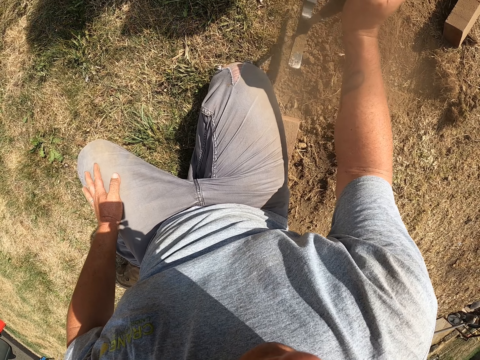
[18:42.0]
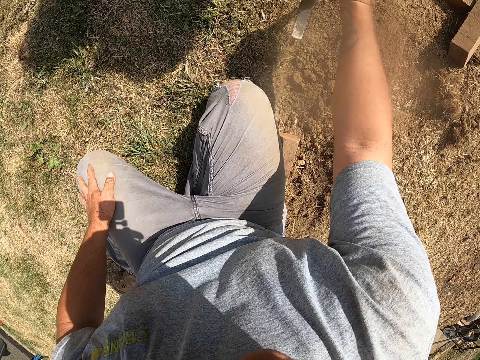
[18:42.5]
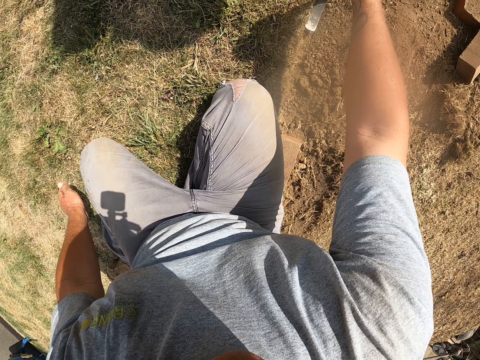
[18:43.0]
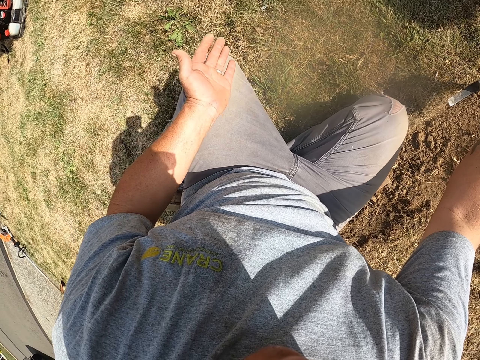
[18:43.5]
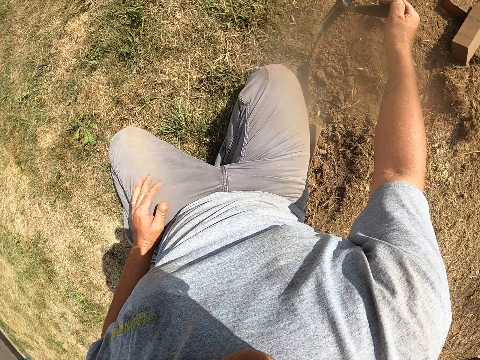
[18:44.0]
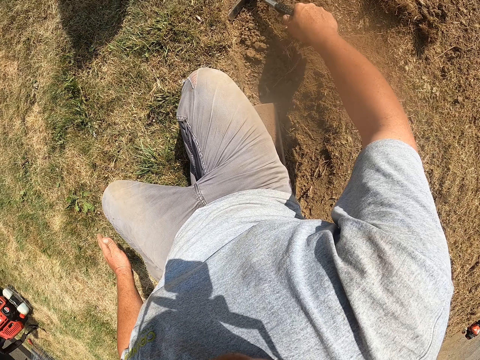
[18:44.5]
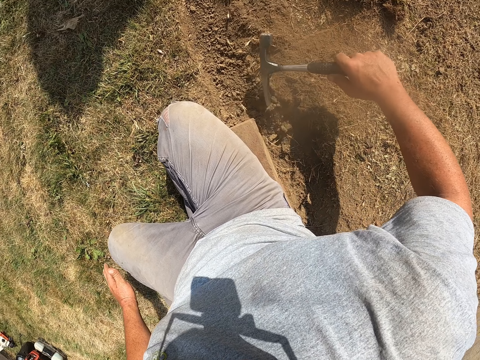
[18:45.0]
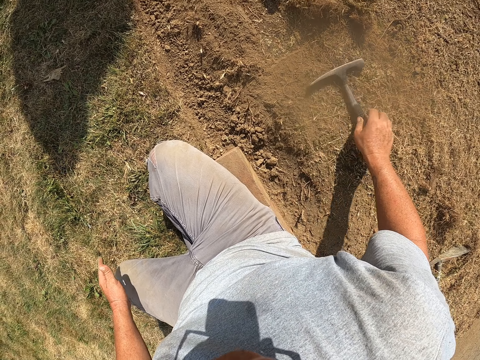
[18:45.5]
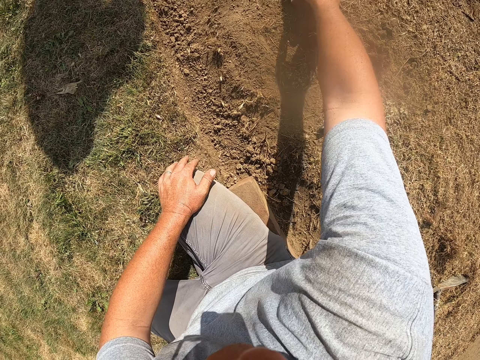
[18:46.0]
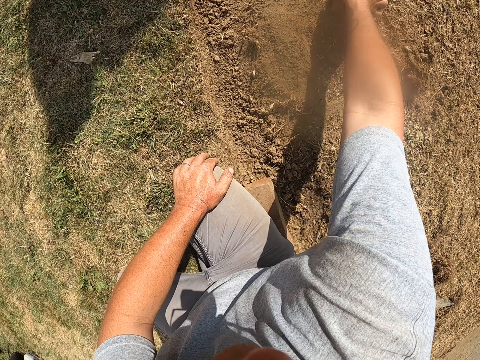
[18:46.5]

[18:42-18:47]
The camera wearer hits the soil in the trench with the hammer. He moves his left hand. He drops the hammer on the ground.

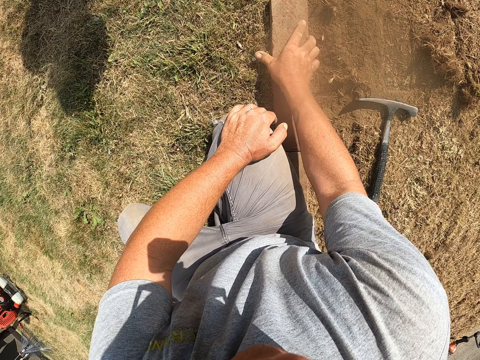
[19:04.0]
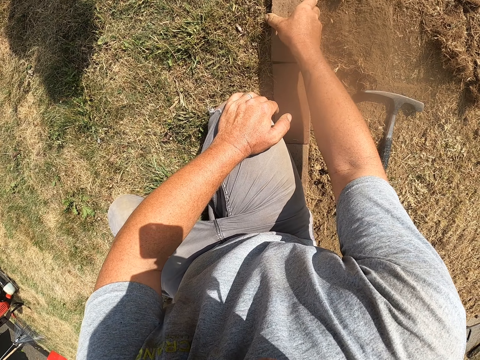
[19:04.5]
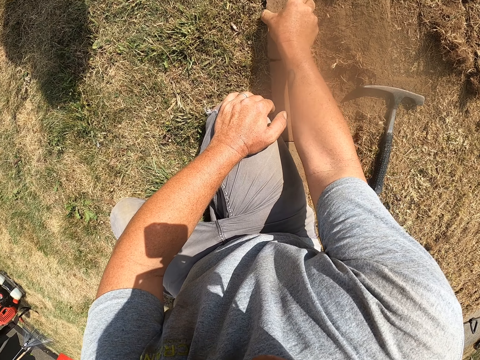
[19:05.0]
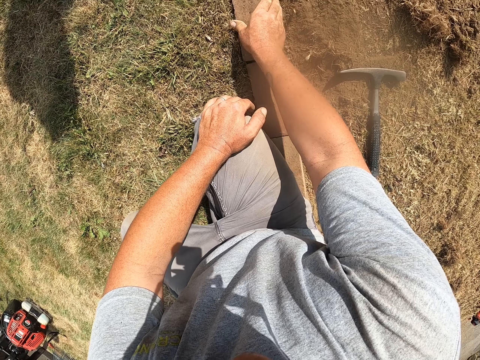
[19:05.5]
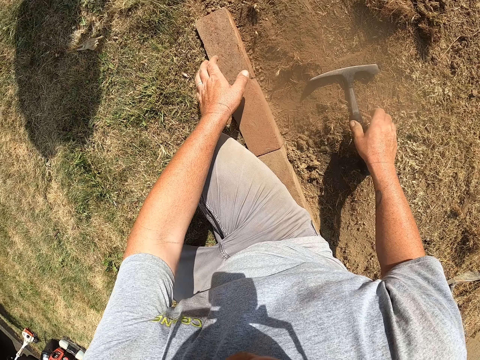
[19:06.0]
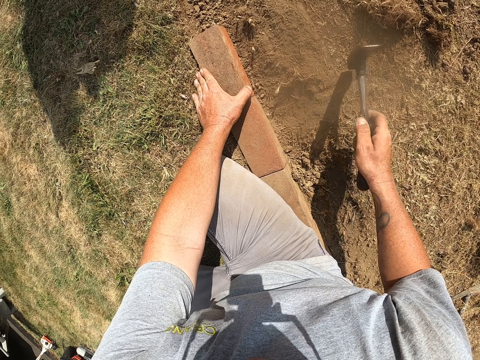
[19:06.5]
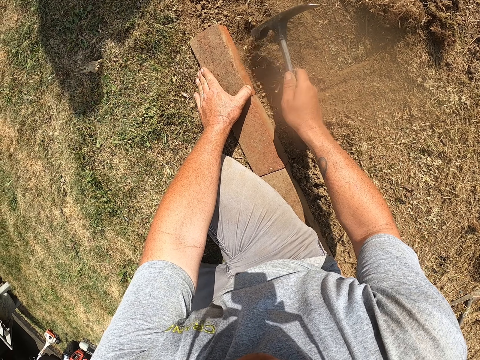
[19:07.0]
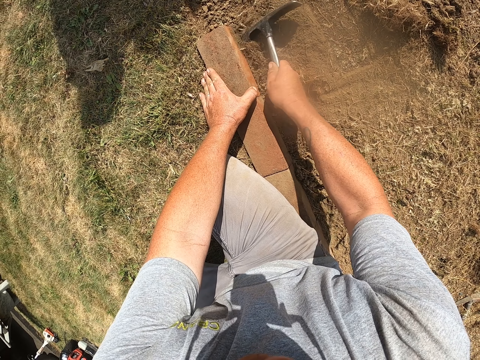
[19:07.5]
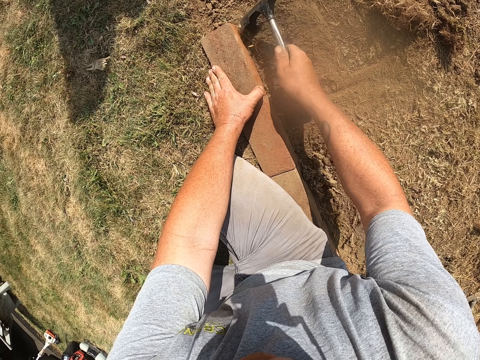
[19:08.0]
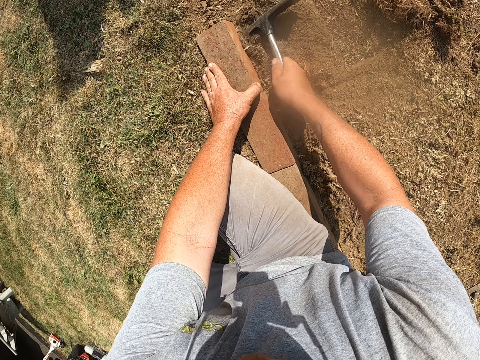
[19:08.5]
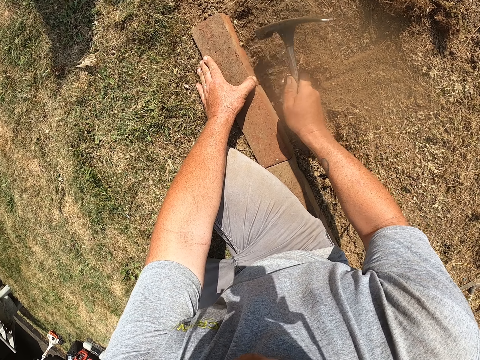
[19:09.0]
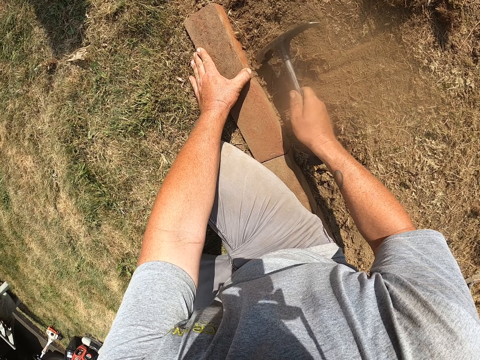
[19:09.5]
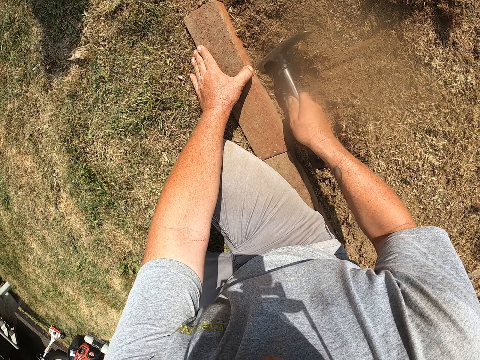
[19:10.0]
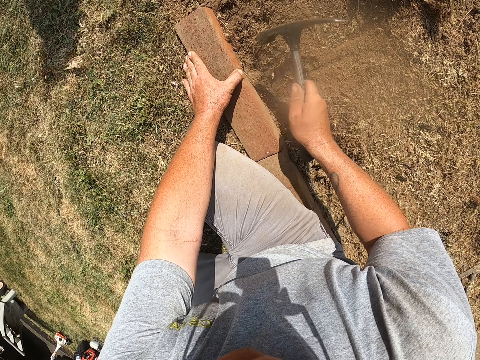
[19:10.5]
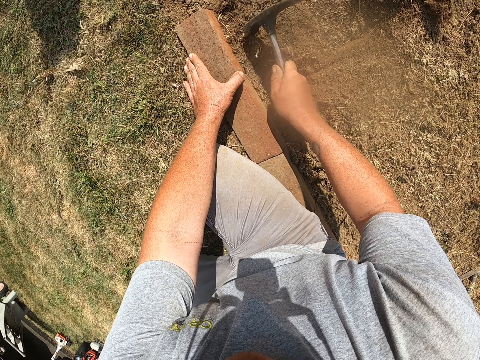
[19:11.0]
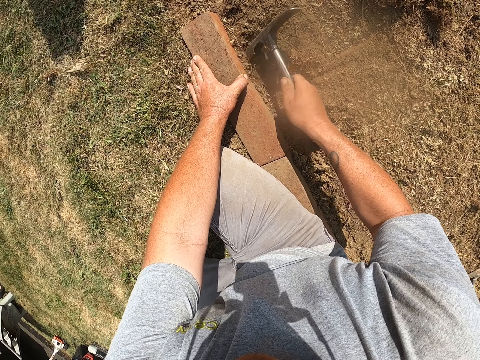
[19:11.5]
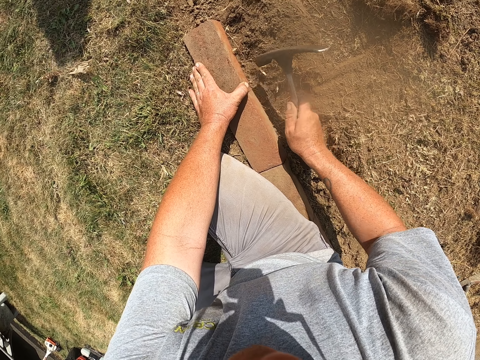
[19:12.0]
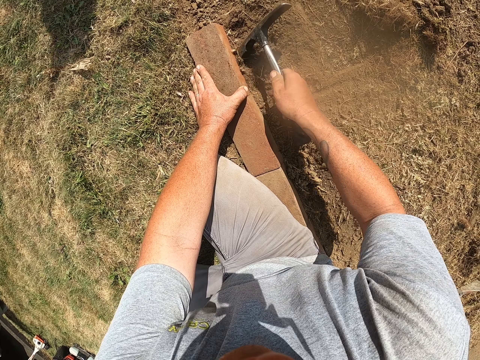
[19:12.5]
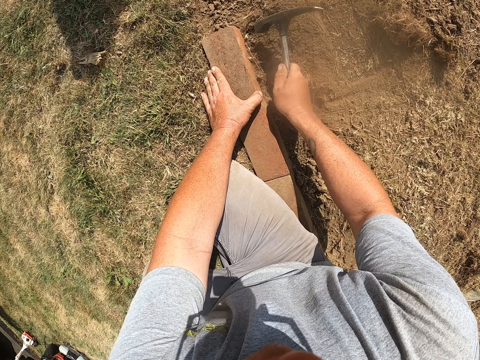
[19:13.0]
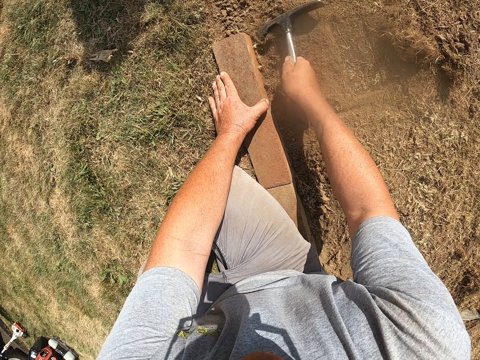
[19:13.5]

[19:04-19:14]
The camera wearer arranges the brick on the trench. They mason. They pick up a hammer. They press the brick in the trench by the left hand. They hit the soil around the brick with the hammer.

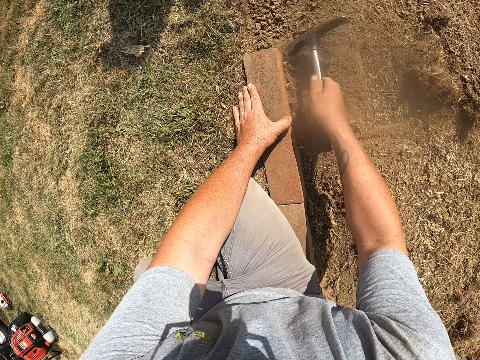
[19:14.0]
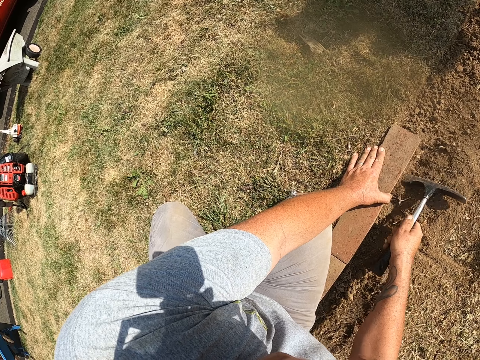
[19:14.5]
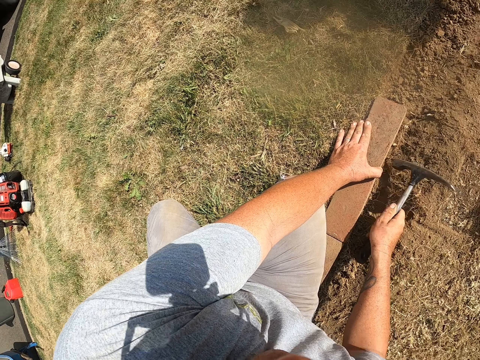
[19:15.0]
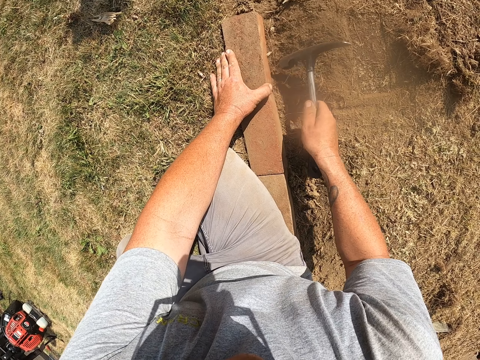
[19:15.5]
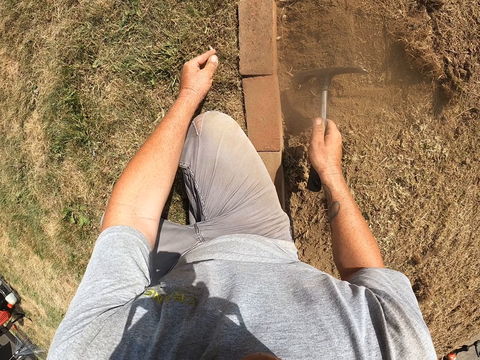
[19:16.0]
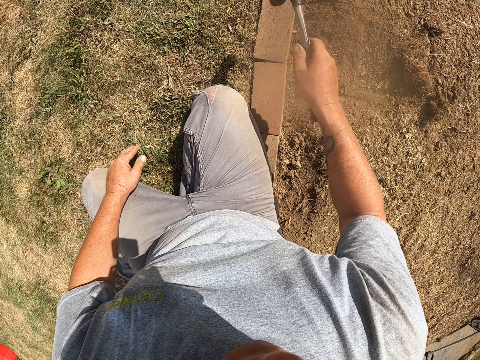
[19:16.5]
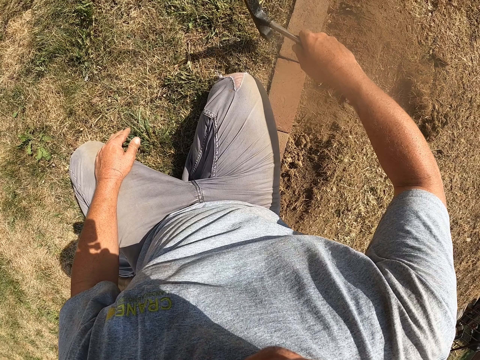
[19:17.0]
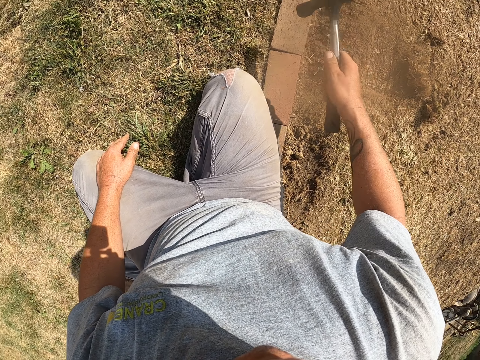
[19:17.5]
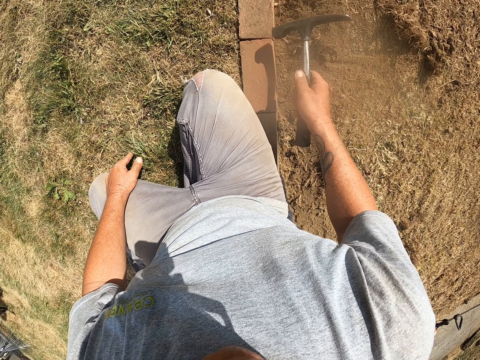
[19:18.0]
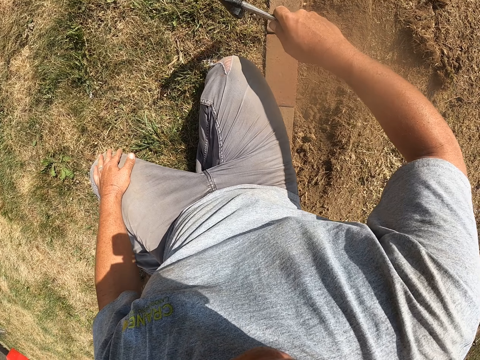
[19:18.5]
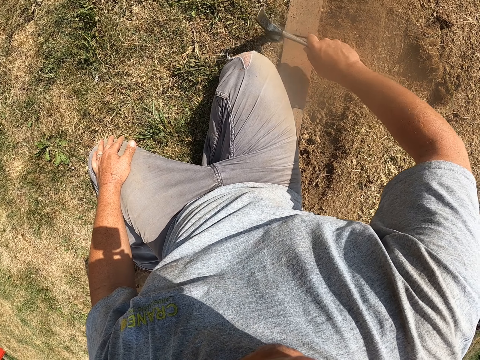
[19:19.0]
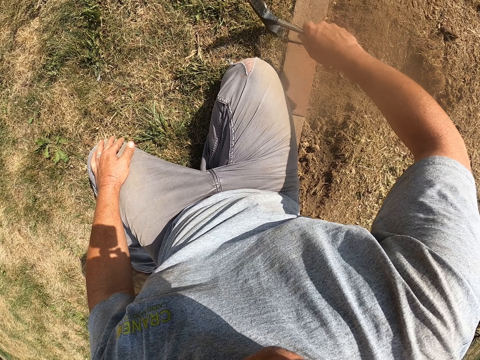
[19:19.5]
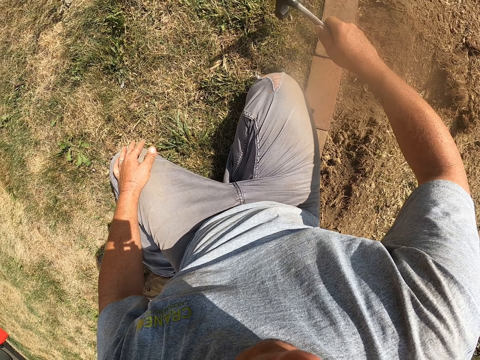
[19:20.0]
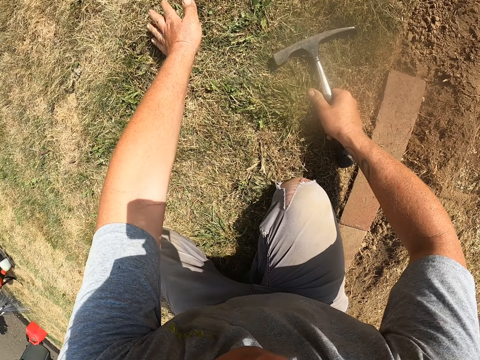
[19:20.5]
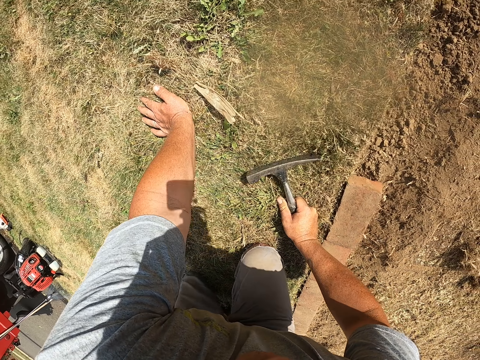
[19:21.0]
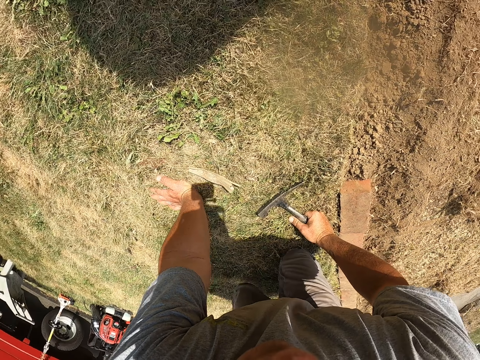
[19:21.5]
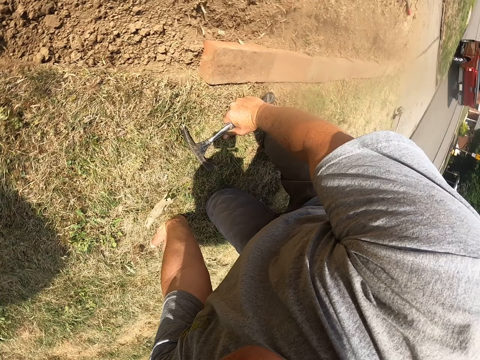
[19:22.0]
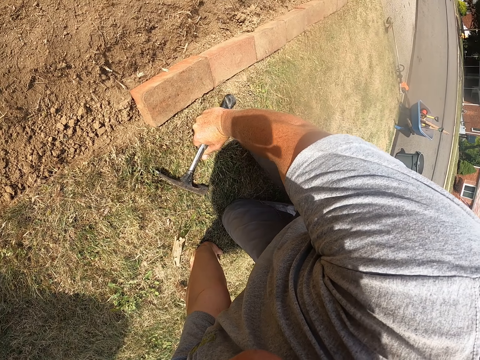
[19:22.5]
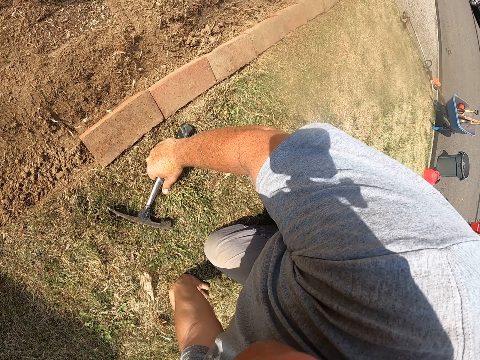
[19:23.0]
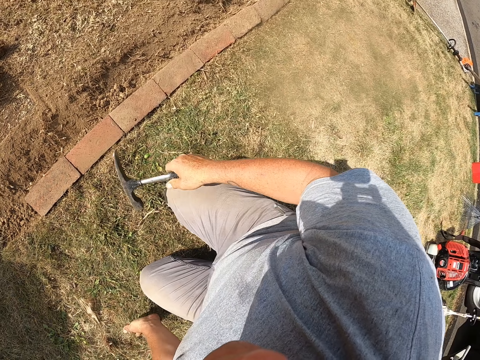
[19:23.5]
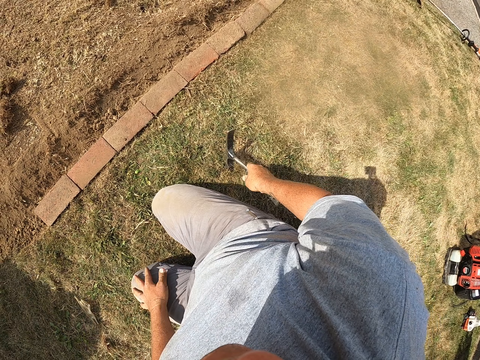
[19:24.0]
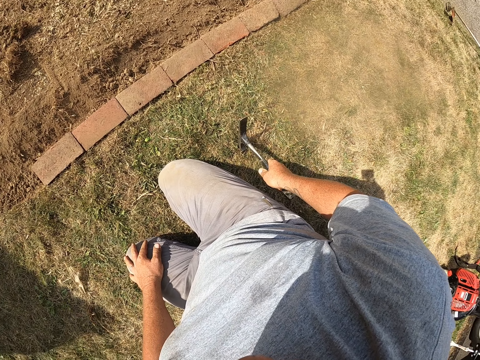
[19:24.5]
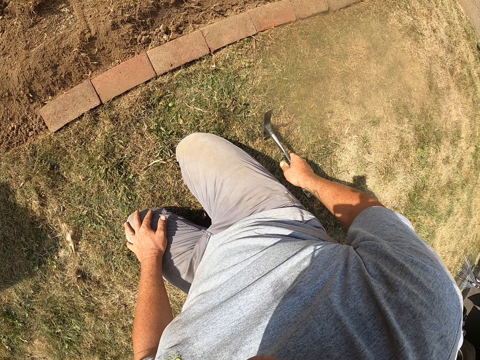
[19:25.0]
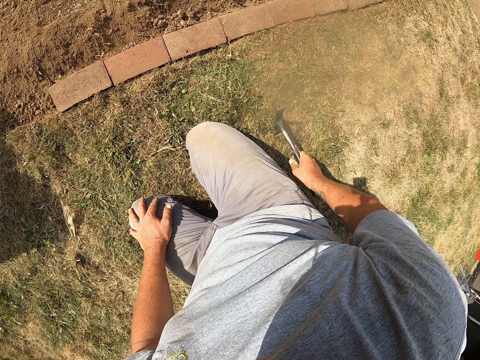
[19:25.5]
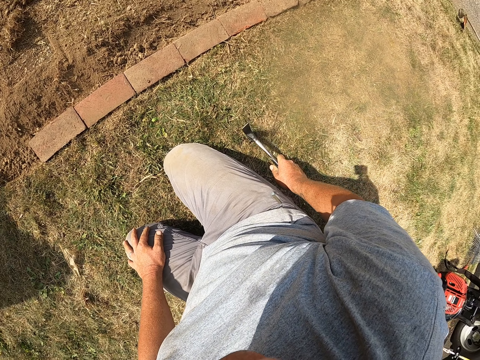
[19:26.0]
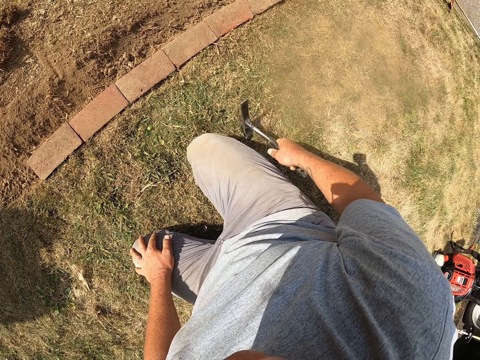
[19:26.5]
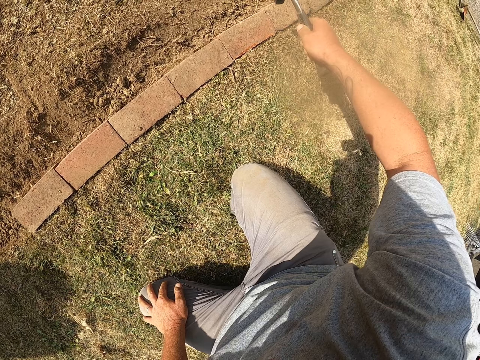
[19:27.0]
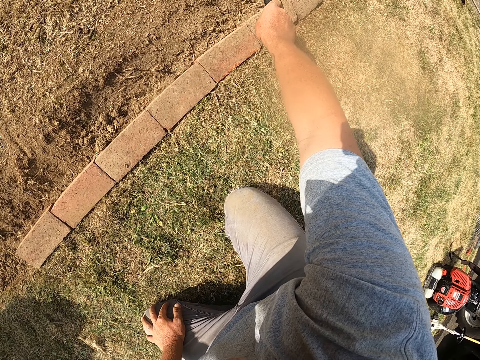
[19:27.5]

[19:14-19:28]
The camera wearer looks around. They let go of the brick. They hit the brick with the hammer. They crawl on the ground. They kneel on the ground. They look around. They hold the hammer on the ground.
